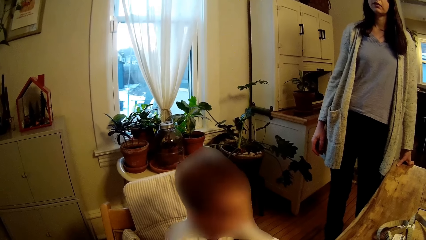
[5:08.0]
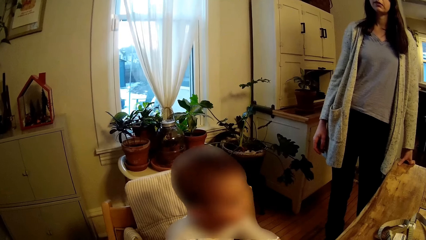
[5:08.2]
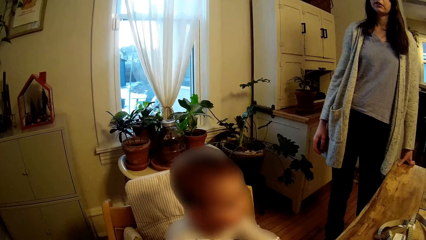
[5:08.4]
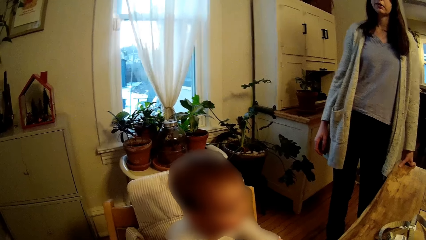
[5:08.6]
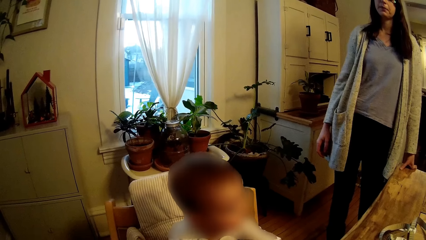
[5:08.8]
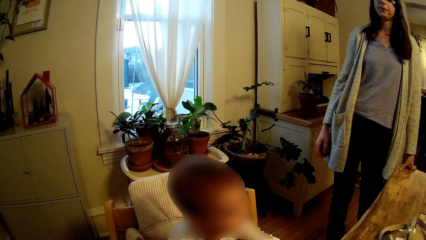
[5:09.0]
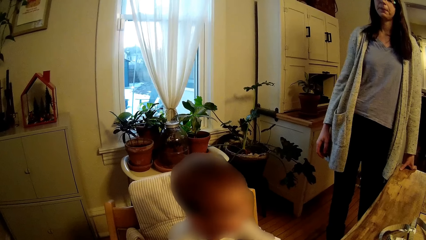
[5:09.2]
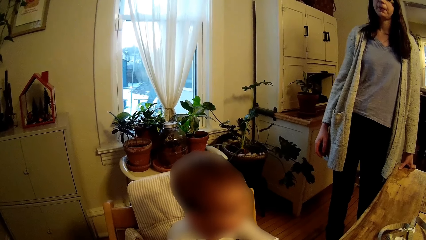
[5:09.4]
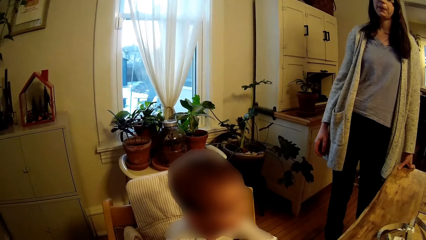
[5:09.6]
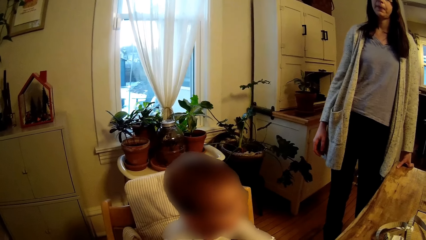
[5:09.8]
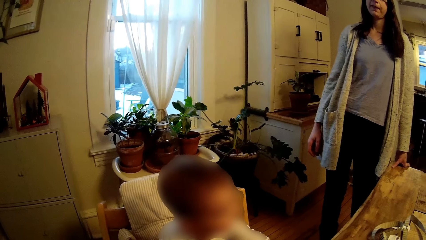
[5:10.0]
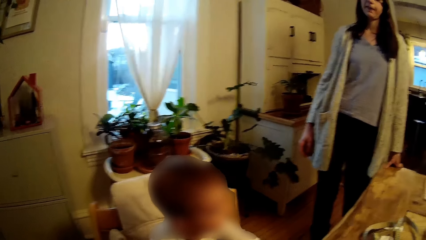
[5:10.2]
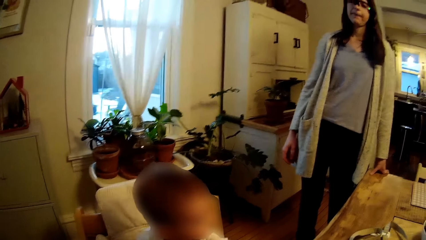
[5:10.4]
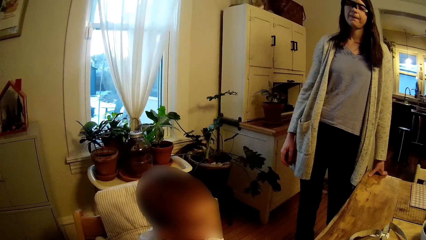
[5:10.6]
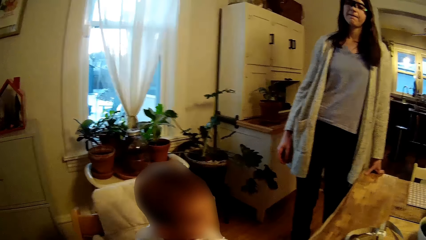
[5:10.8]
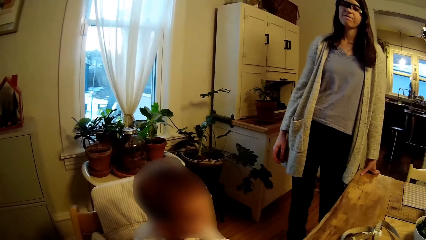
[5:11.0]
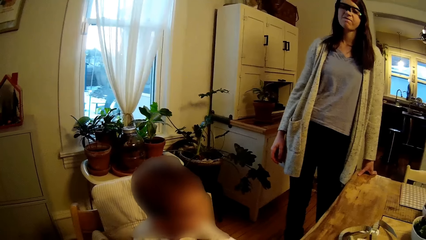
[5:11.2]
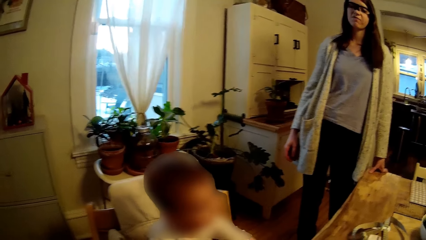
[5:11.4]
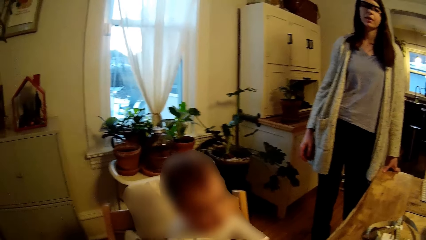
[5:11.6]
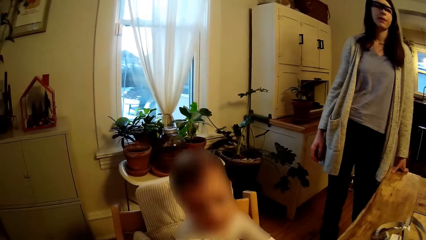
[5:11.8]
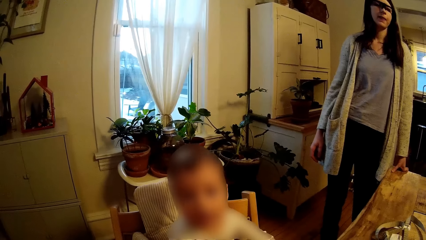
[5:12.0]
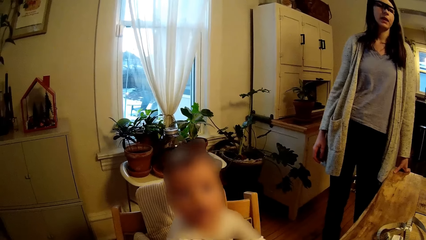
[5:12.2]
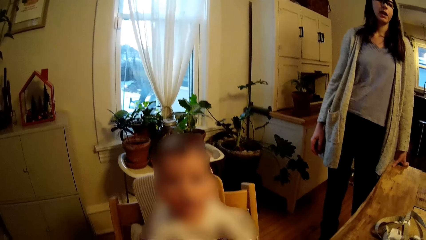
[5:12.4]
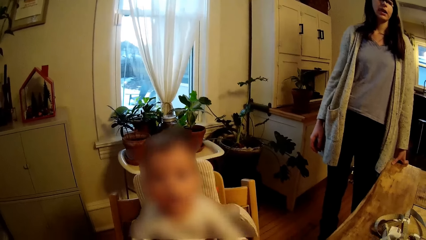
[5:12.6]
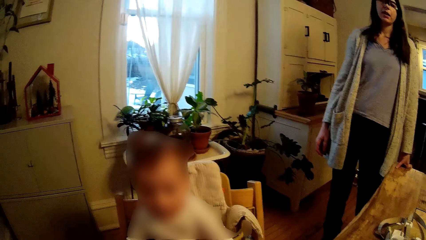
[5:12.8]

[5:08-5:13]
The camera wearer talks to a person.

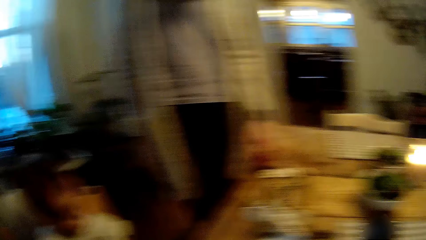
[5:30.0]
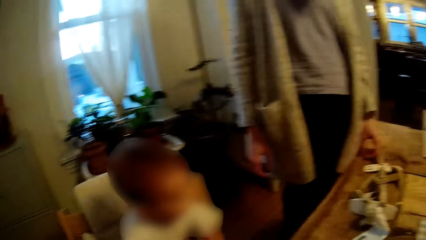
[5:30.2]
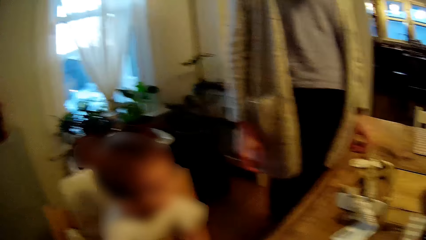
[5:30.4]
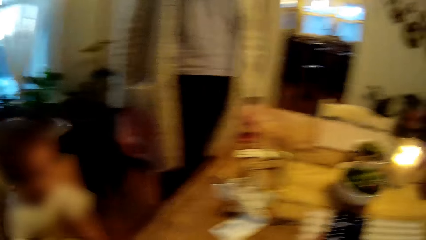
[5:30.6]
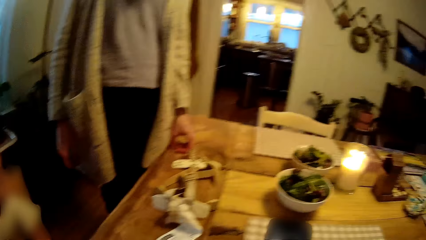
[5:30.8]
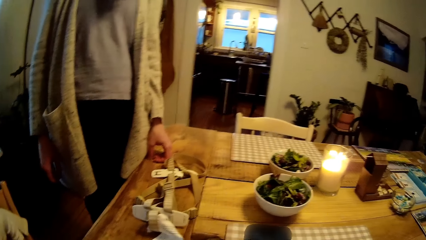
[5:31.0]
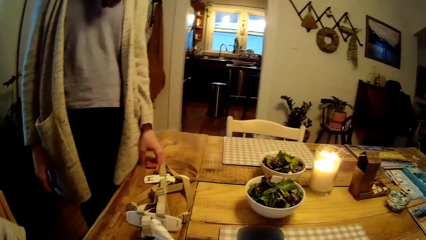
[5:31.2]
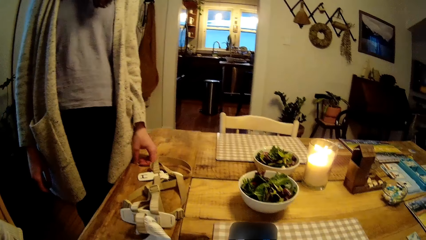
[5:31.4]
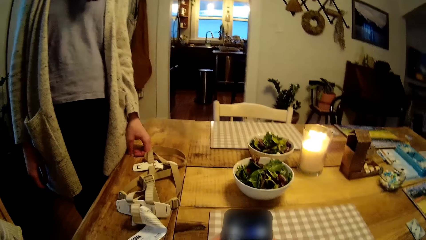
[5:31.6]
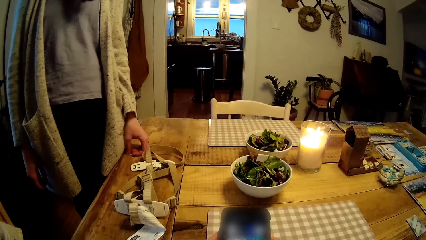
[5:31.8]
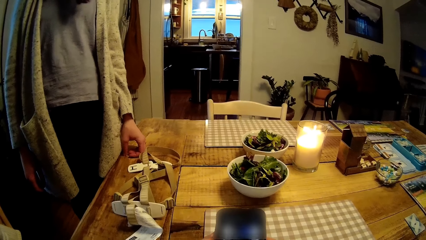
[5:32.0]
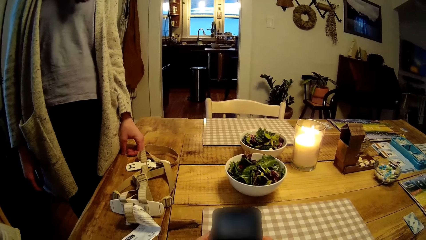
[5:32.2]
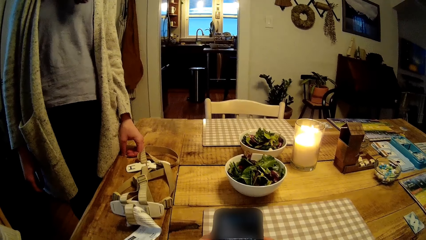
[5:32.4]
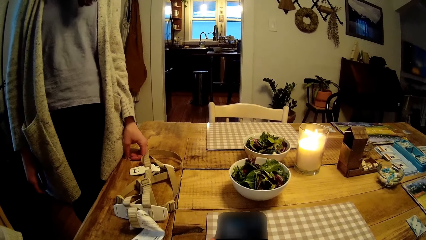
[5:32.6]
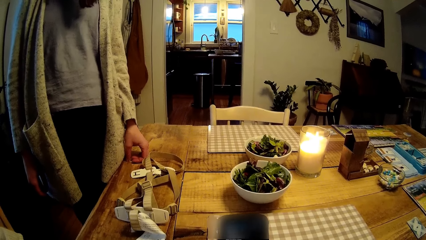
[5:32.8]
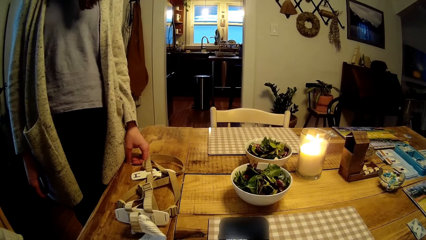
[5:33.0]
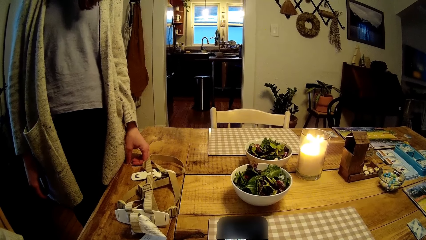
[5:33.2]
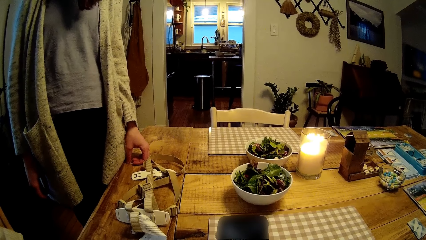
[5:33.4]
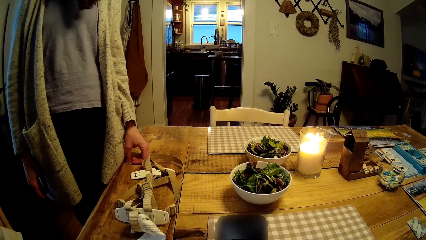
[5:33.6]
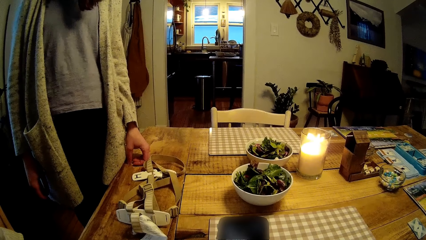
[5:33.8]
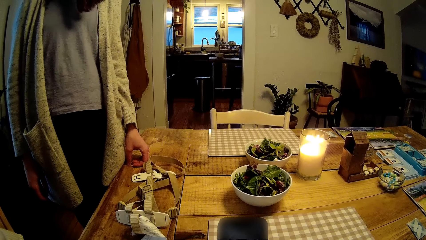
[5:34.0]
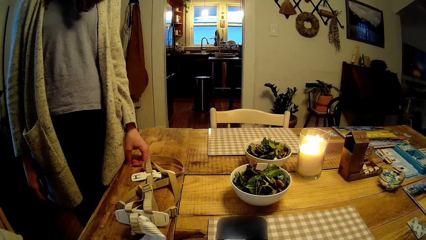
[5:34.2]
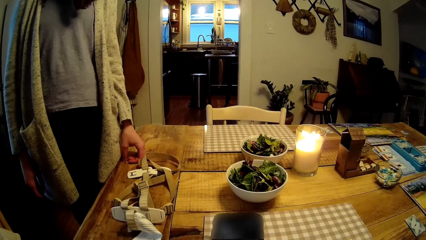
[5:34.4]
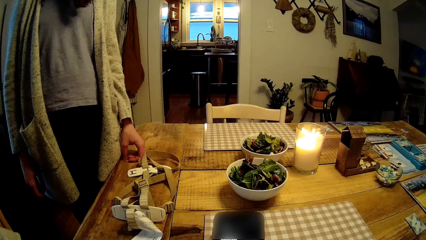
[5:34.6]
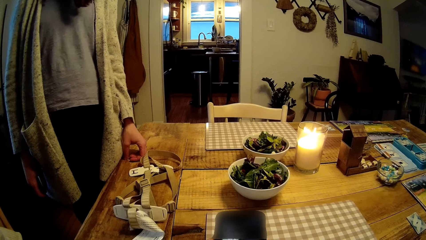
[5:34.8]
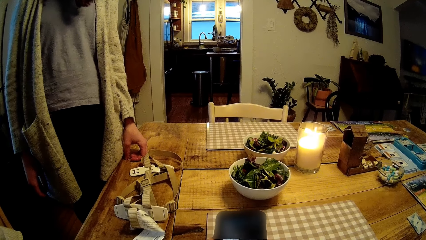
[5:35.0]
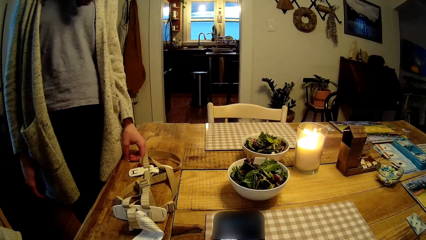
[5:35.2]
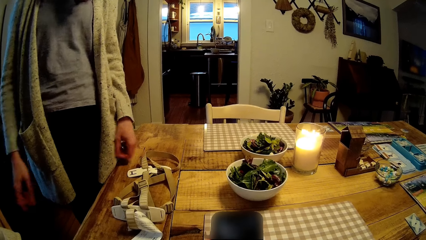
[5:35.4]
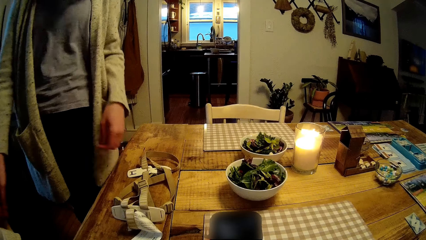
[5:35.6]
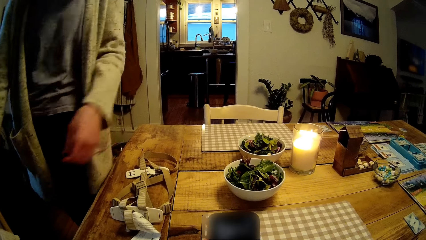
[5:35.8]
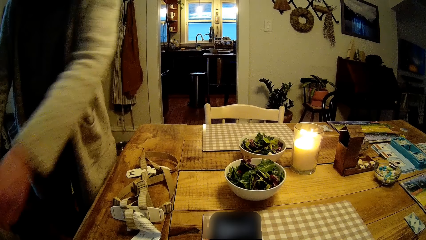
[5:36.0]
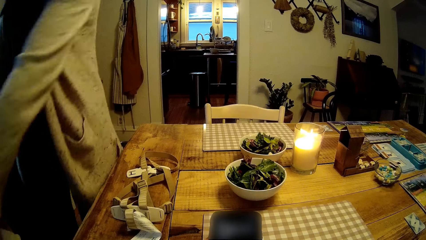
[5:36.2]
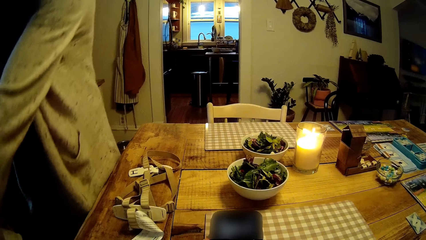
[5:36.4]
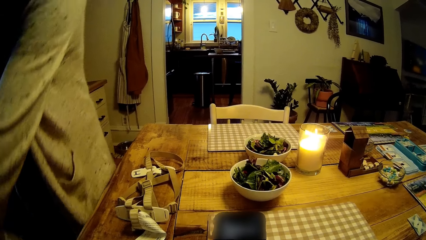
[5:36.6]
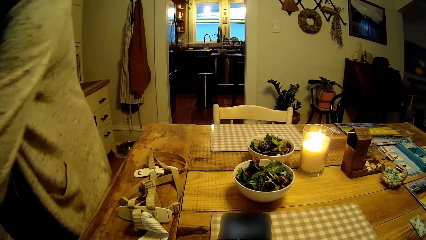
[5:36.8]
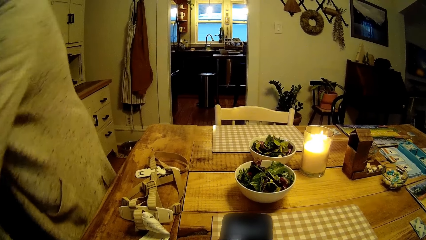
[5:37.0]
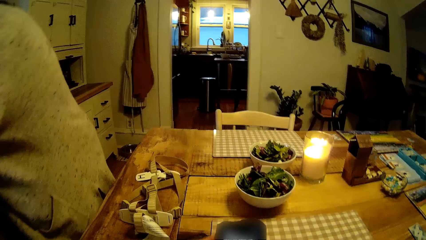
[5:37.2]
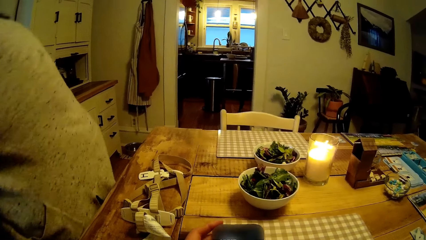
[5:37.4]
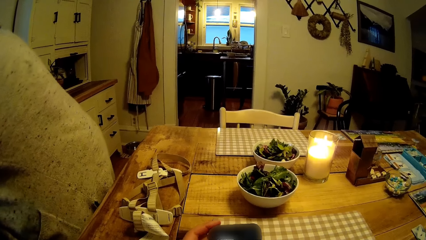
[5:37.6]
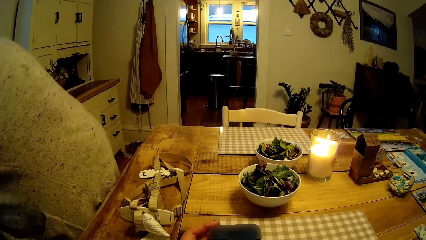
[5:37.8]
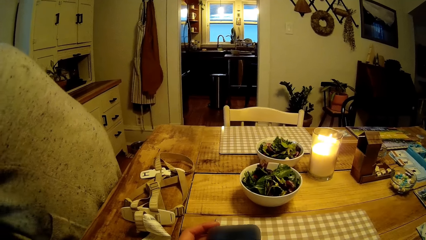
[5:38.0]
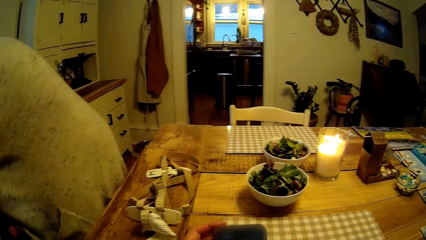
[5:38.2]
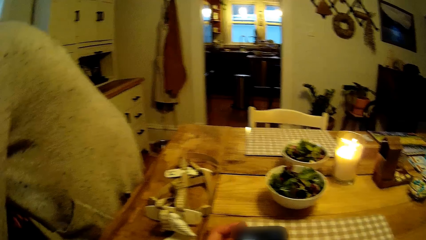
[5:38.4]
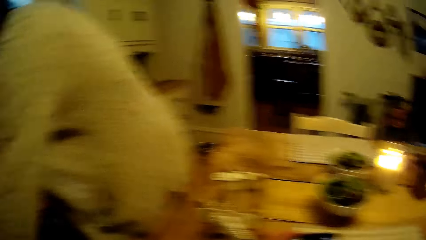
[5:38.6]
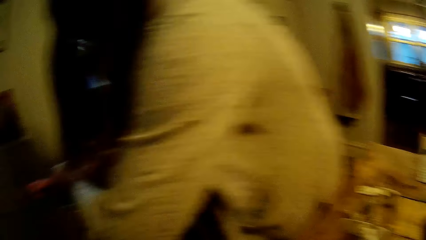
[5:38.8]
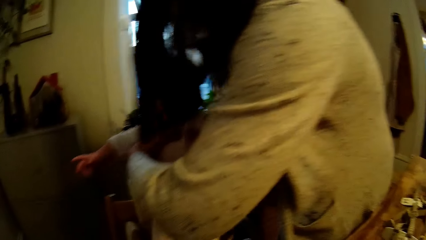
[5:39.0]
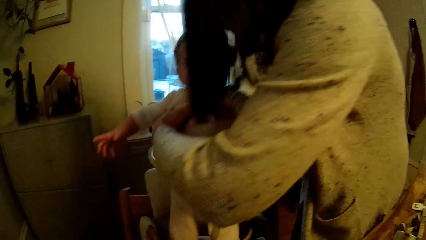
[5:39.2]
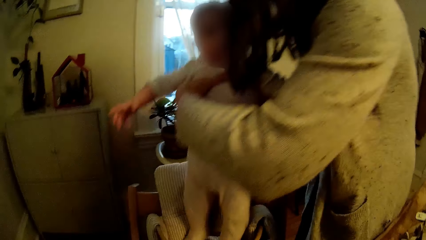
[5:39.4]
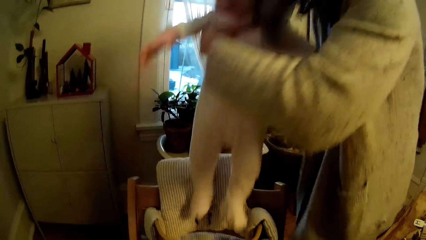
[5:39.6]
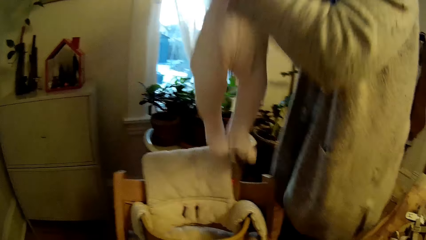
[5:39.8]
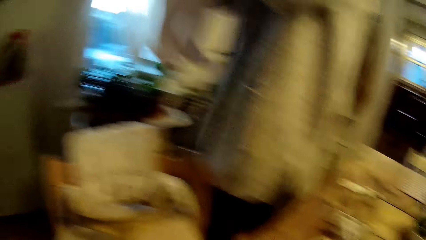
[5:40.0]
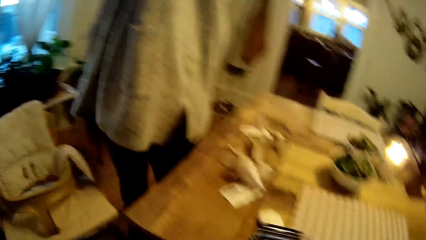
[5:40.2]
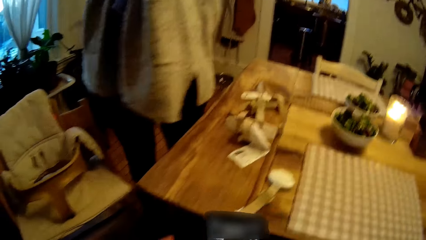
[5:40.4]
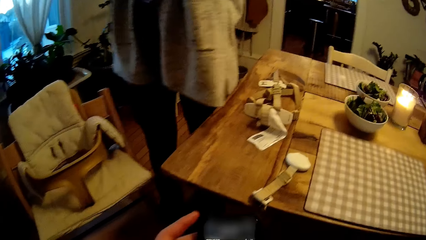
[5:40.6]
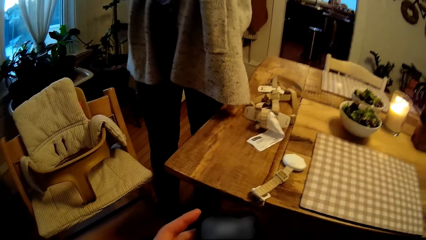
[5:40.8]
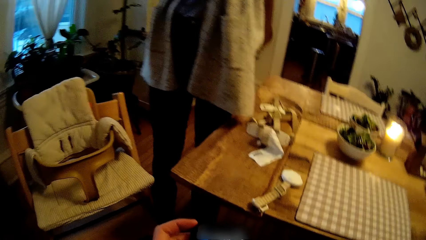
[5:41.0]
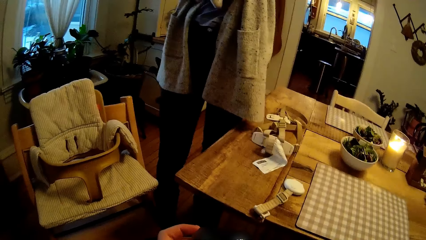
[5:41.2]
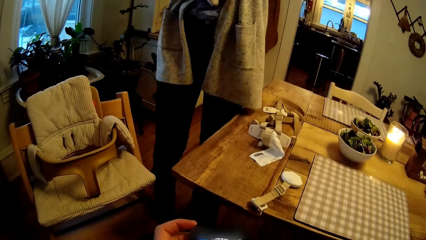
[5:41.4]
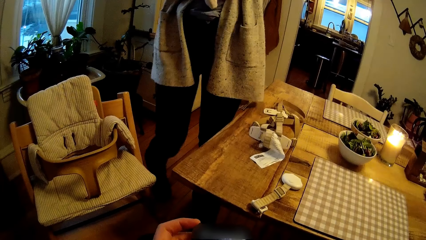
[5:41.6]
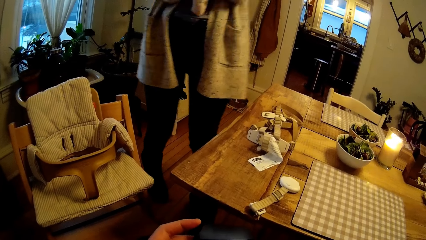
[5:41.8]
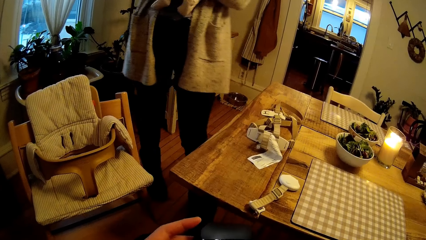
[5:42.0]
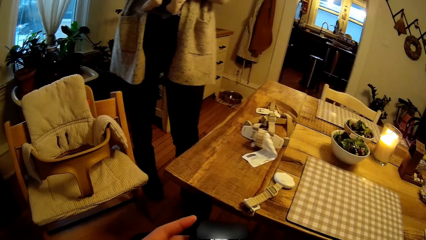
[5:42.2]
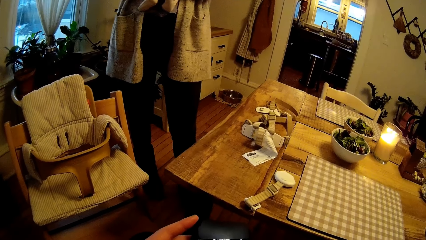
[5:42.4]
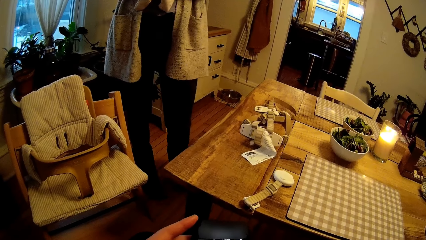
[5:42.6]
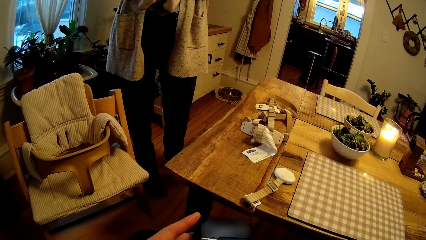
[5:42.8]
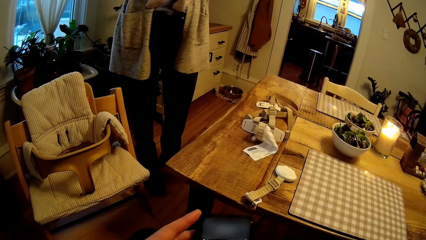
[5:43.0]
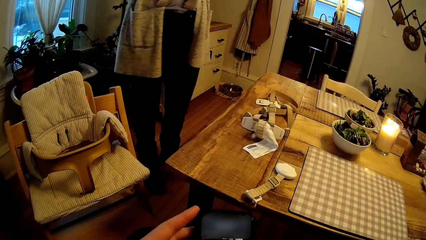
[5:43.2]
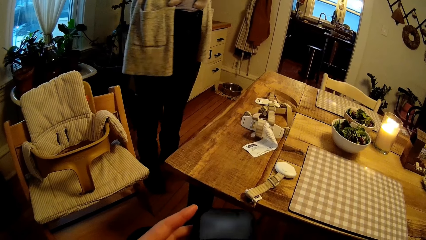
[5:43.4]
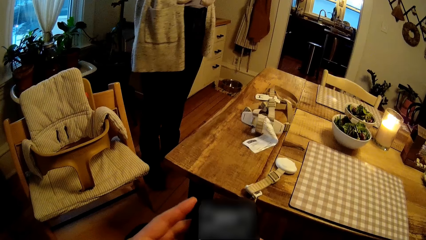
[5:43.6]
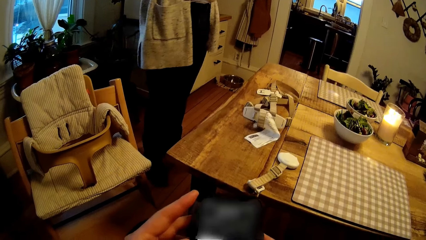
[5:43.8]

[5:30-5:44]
The woman moves the safety harness on the dining table with her left hand. The camera wearer looks around the house. The woman places her left hand on the dining table. The camera wearer talks to the woman. The woman removes her left hand from the dining table. The woman carries the baby and lifts the baby from the high chair with both hands. The camera wearer operates the phone.
